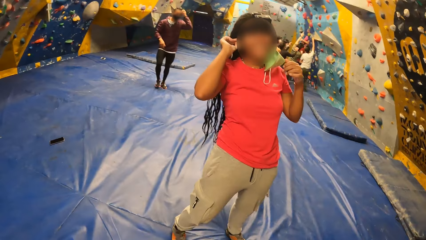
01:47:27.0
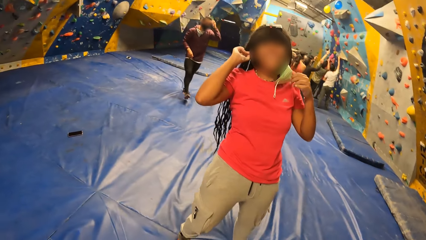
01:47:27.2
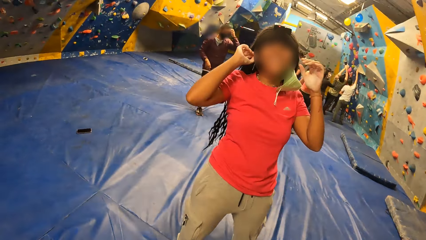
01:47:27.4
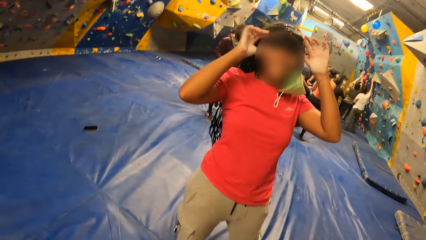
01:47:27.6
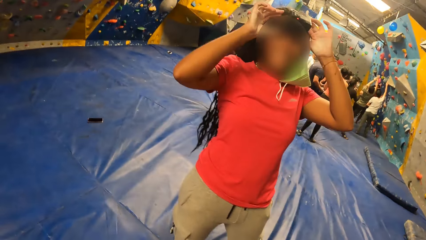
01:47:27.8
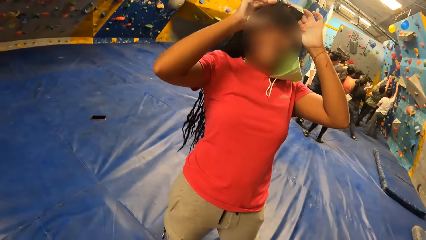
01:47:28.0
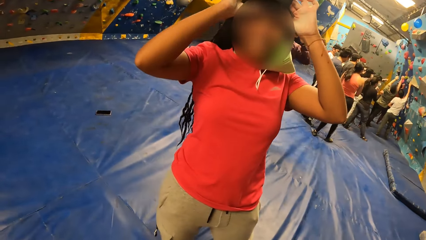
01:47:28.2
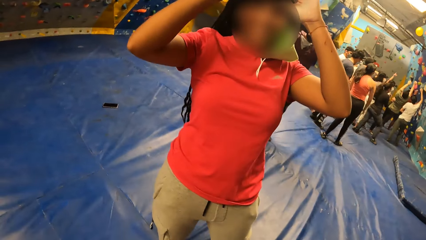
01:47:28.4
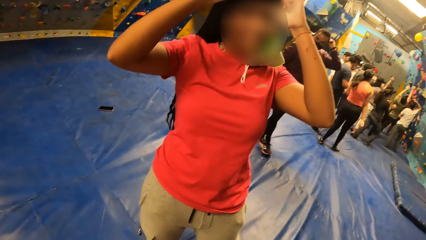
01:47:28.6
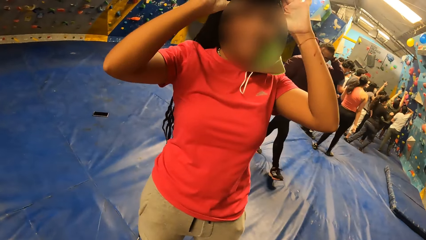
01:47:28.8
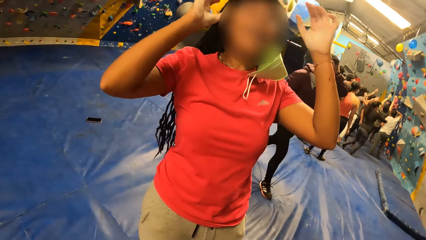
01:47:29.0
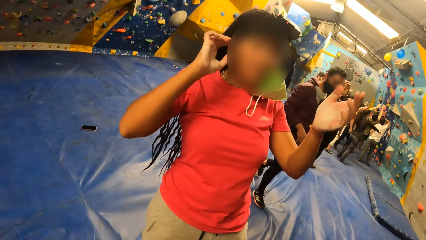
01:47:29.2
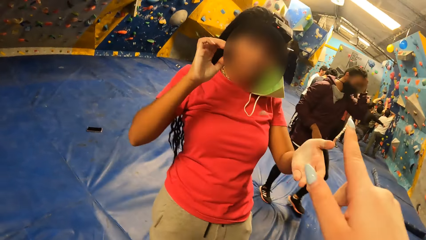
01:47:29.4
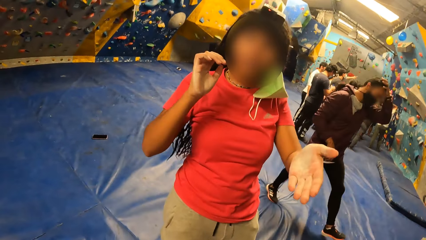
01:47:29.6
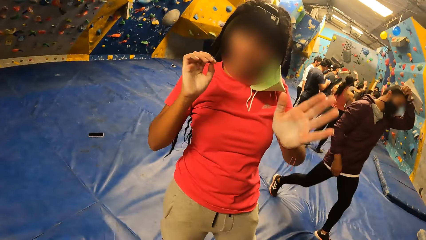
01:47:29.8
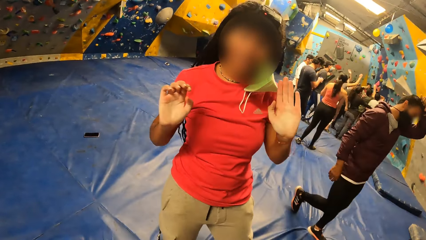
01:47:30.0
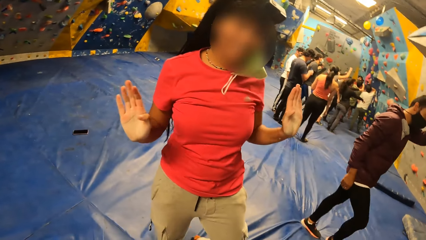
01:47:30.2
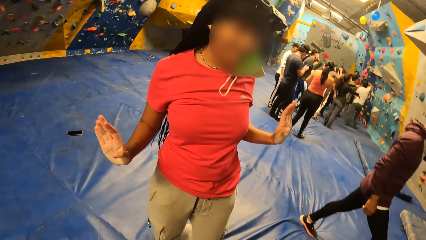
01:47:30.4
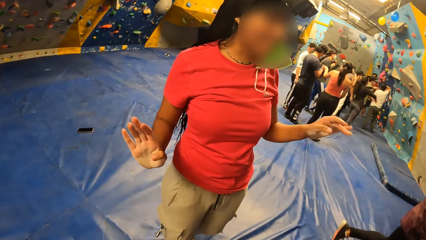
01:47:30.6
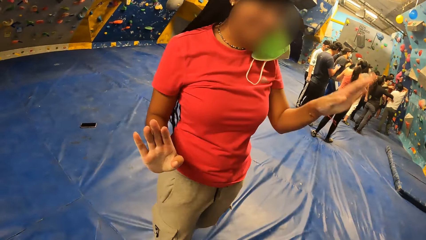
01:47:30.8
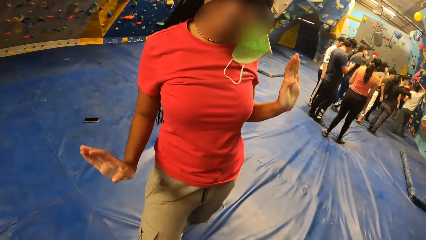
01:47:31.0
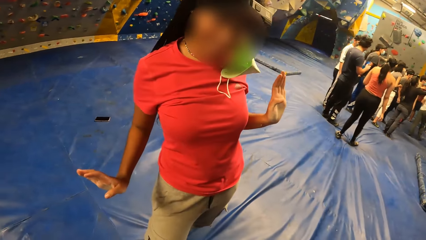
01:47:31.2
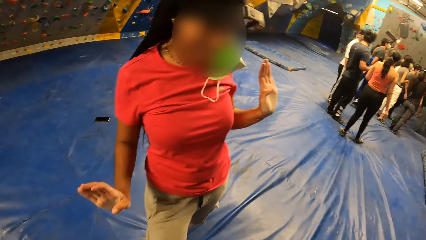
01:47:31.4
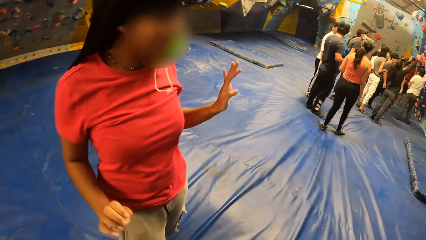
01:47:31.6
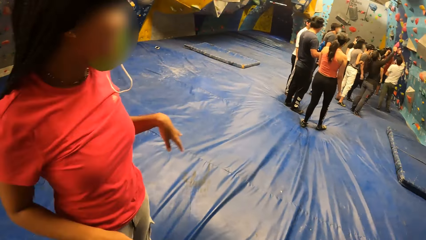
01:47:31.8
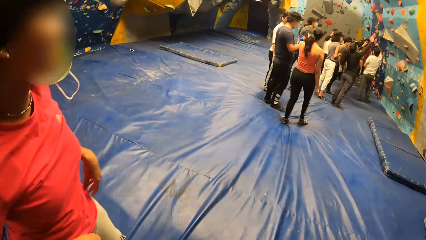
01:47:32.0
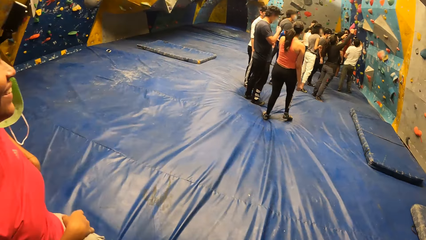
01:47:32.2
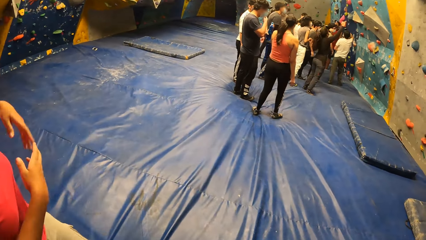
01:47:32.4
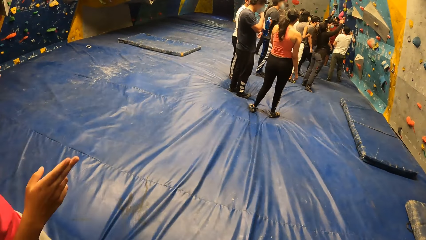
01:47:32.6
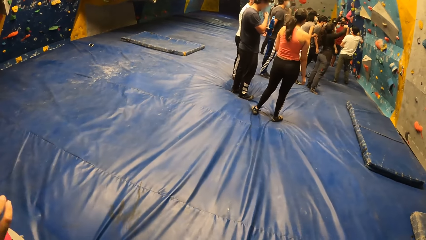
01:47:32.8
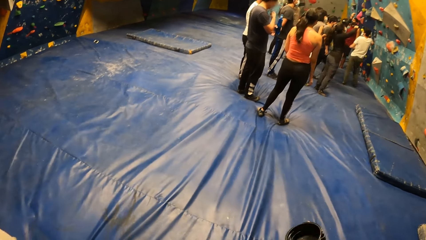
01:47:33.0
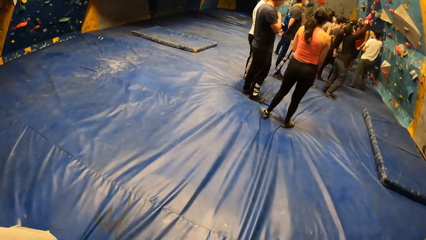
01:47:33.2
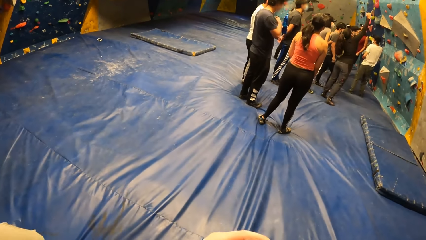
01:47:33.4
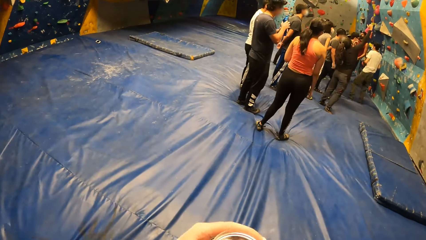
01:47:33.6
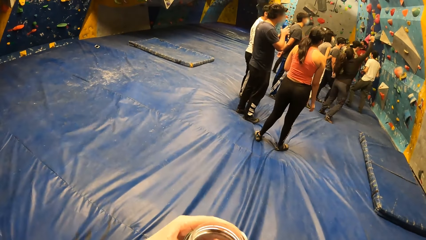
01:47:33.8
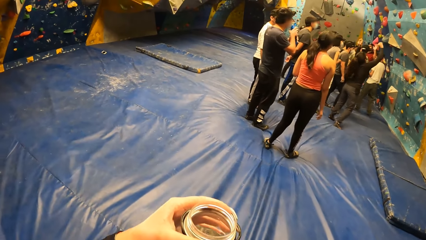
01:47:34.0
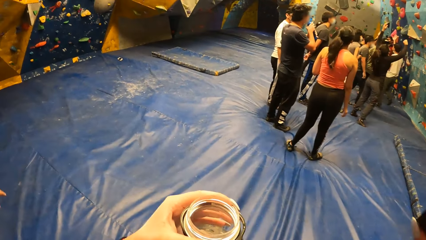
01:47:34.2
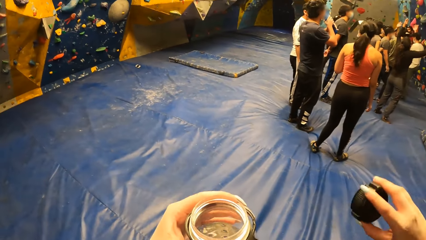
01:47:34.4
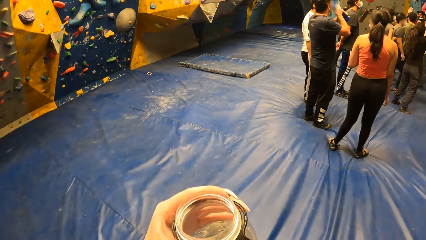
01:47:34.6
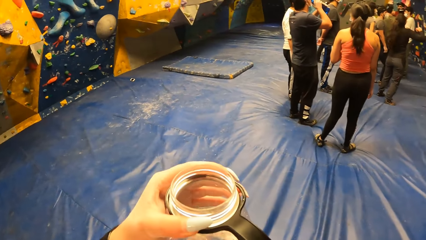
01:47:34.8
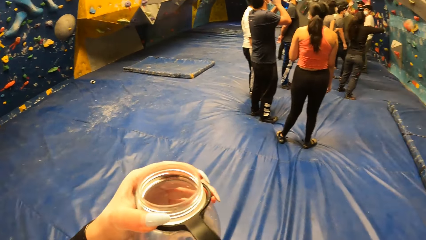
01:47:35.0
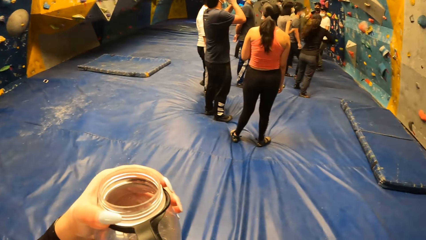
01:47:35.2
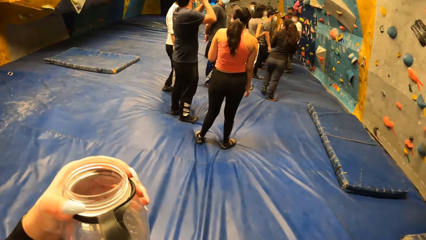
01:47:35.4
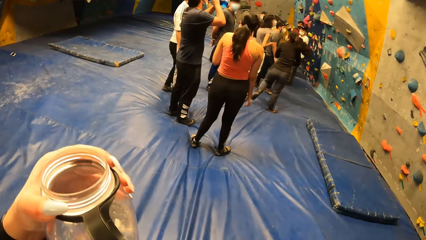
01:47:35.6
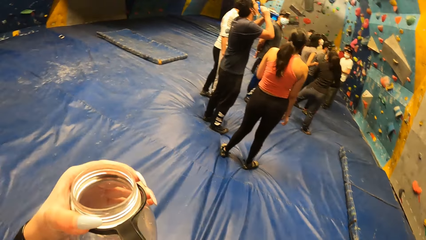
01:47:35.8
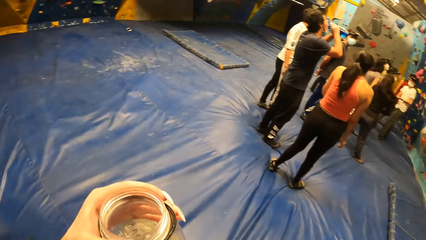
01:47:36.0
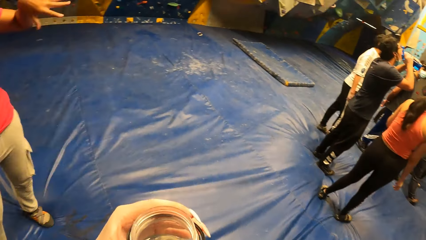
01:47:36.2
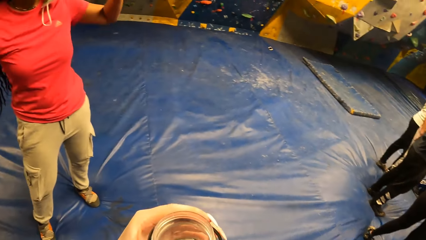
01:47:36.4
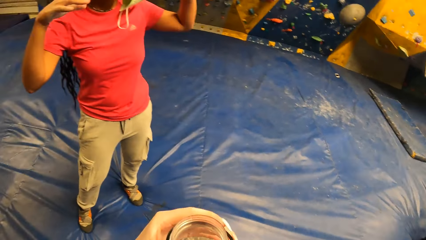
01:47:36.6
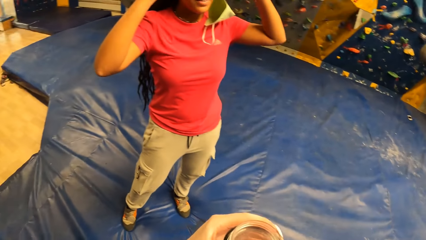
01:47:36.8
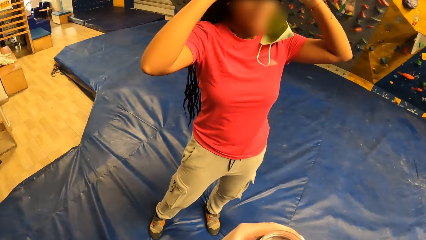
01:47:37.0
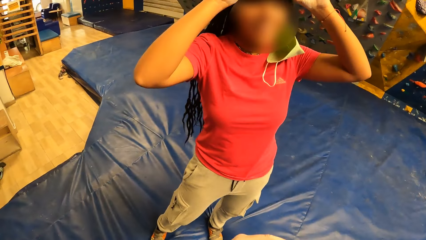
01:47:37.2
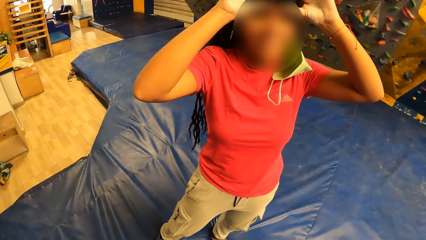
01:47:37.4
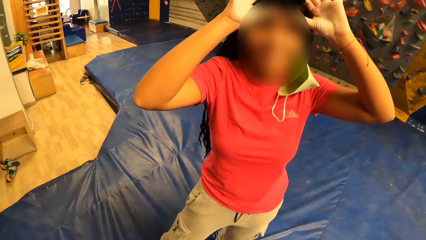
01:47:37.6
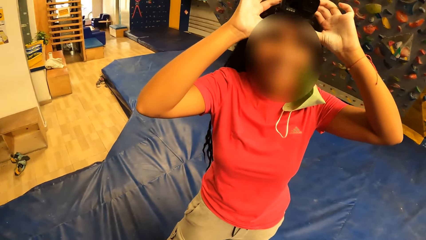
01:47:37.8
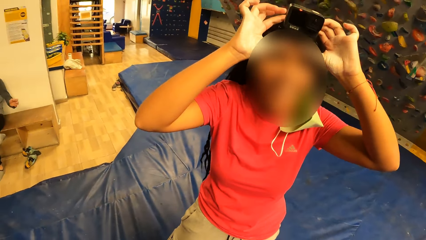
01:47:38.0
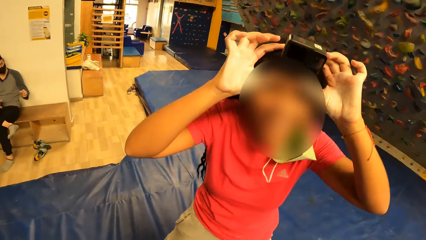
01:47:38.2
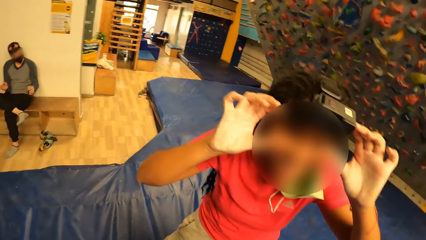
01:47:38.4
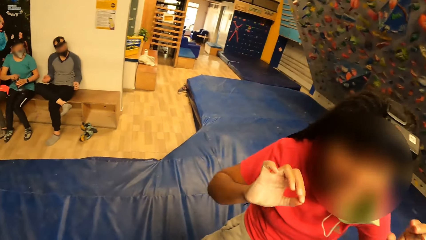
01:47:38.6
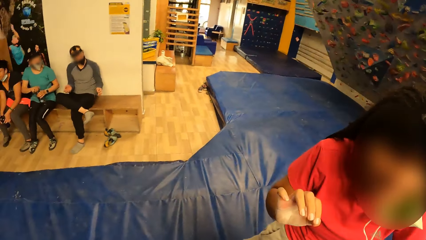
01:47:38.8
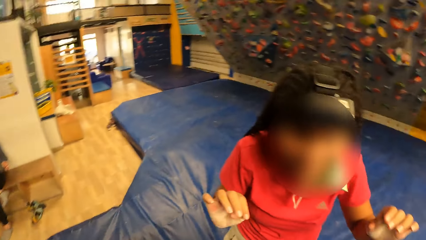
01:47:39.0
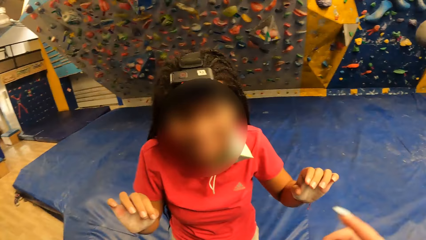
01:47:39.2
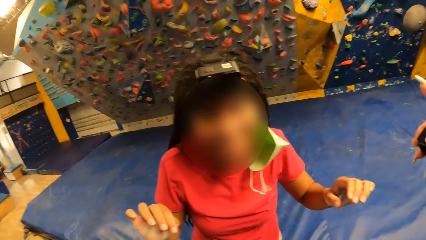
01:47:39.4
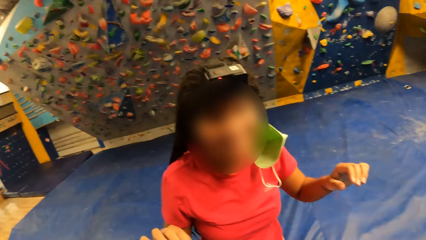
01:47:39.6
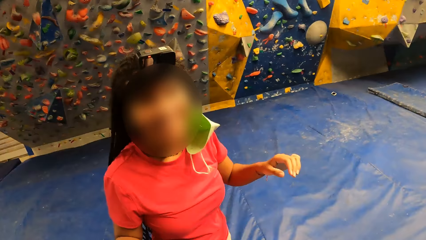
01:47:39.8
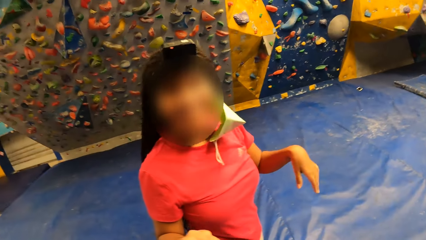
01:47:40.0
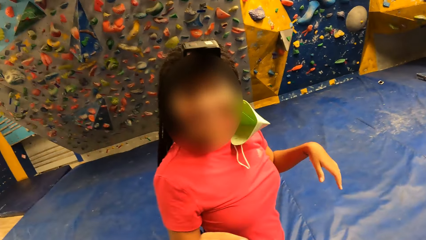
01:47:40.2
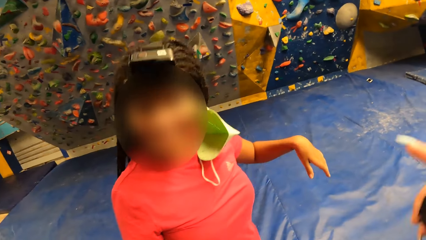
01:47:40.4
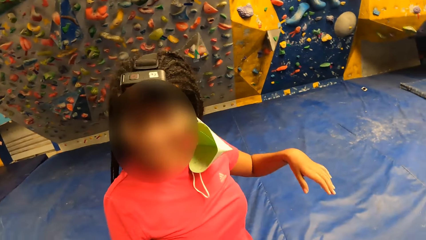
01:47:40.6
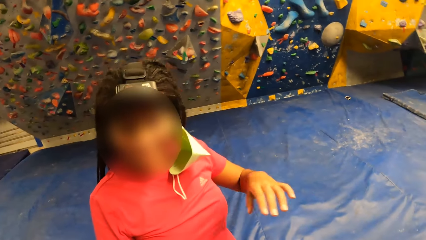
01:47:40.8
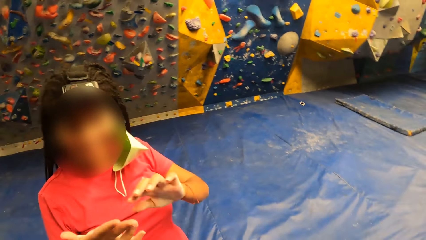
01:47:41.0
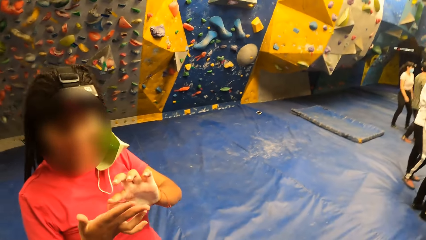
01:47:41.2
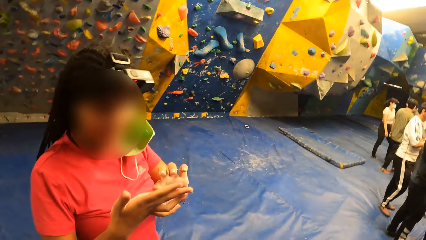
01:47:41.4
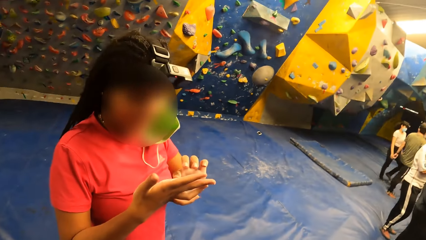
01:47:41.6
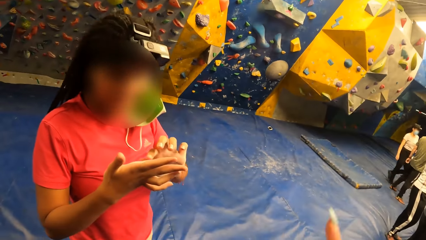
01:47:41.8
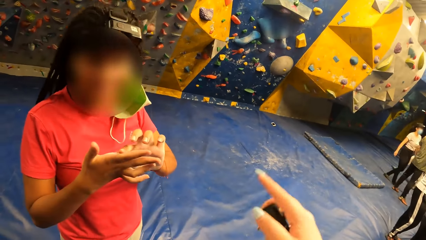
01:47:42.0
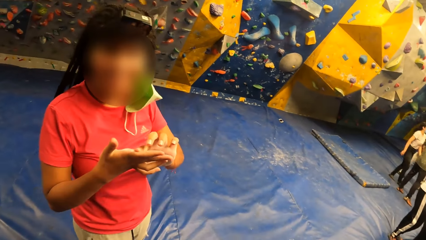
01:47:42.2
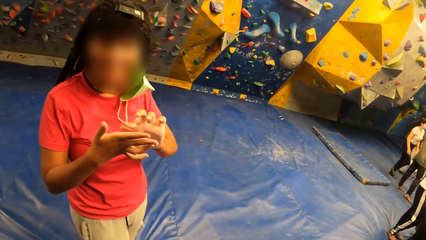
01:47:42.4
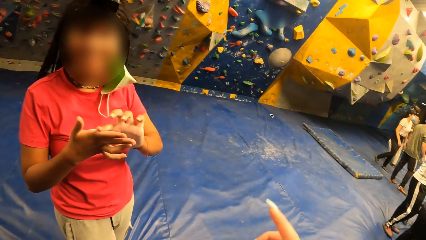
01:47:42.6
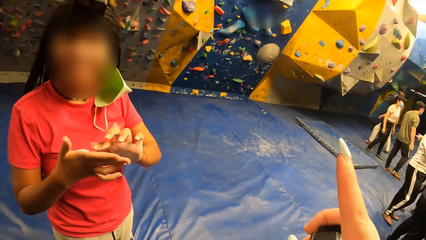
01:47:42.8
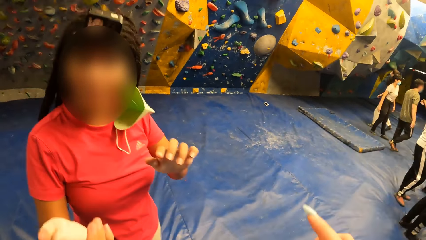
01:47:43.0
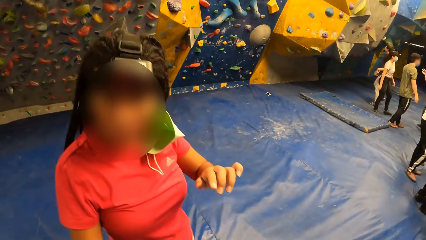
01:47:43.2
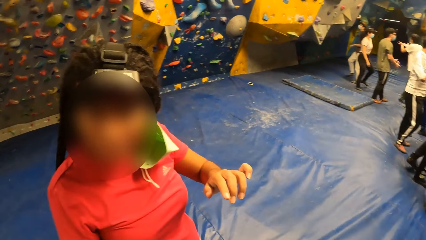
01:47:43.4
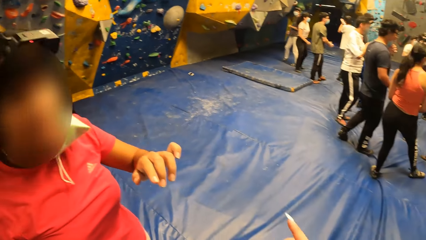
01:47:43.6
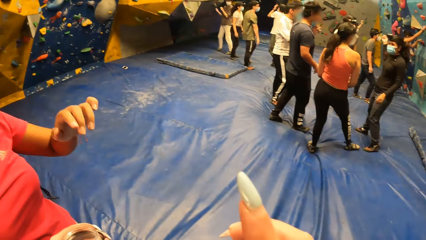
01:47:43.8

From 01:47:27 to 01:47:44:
The camera wearer walks around the room. She holds a water bottle in her left hand. She talks with a person.
